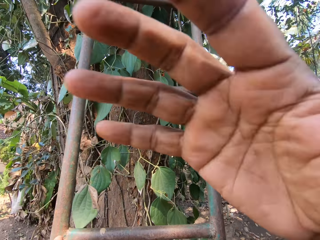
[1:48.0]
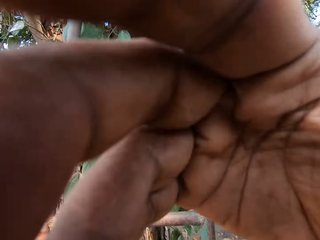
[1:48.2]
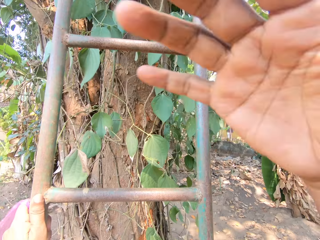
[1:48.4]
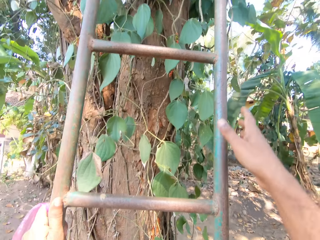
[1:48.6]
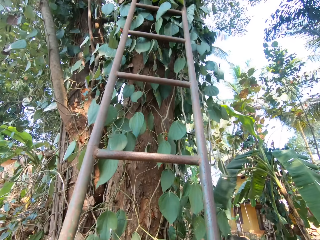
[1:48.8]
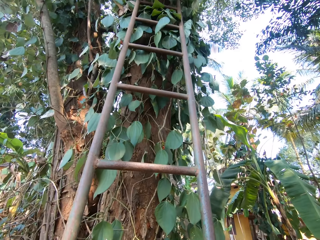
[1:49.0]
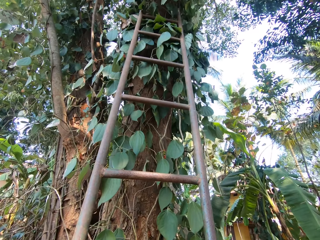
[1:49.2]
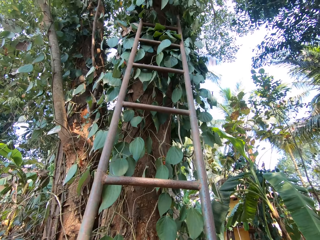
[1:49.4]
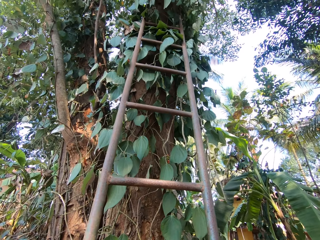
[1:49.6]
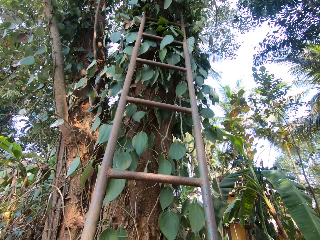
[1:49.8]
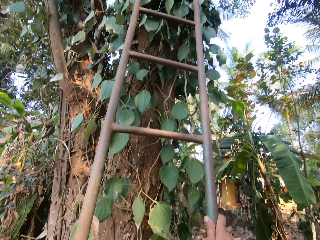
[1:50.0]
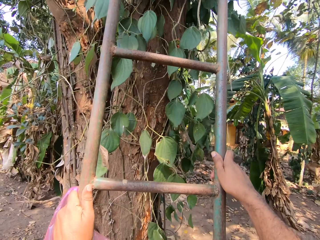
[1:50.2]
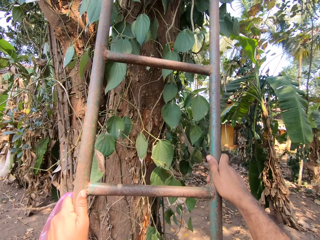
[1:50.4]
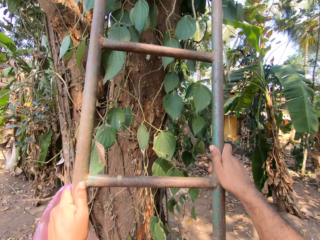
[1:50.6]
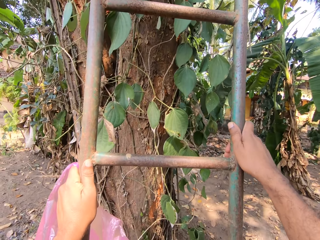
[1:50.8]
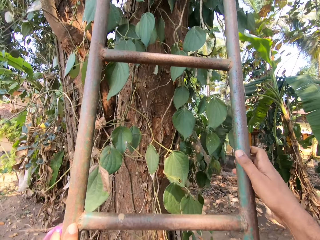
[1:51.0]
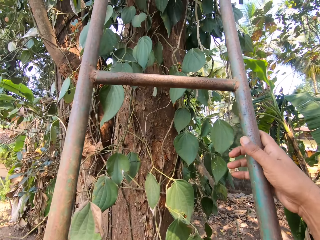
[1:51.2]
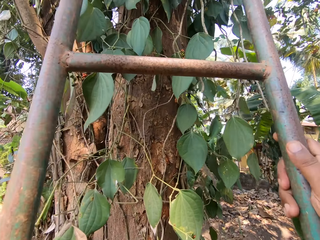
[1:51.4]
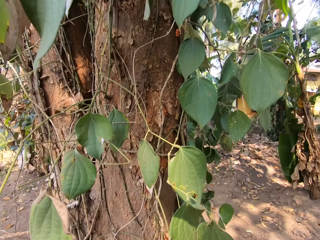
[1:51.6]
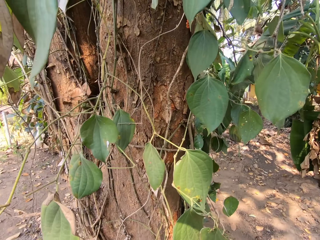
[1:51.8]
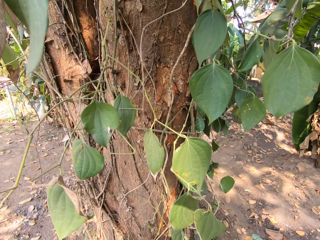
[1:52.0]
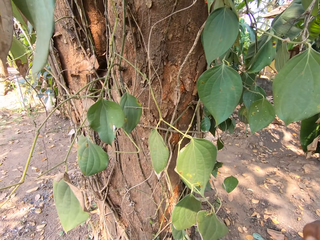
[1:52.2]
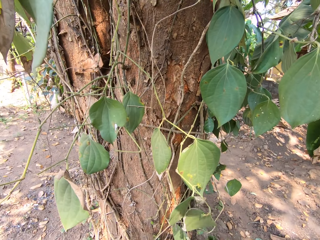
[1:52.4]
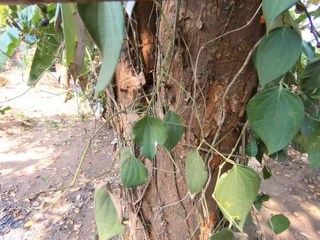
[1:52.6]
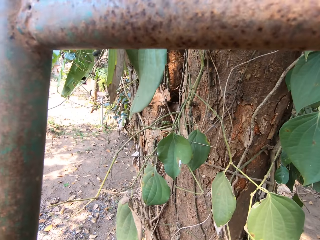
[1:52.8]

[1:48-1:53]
The camera wearer adjusts the head camera on his head with his right hand. He climbs the ladder.

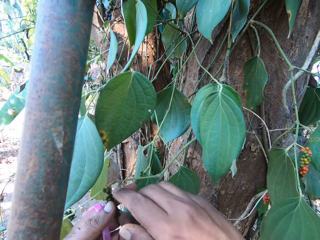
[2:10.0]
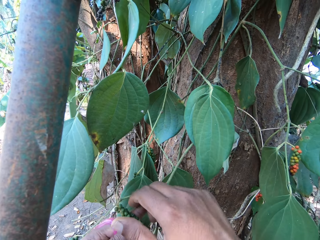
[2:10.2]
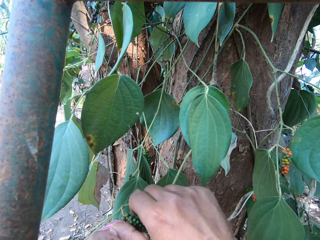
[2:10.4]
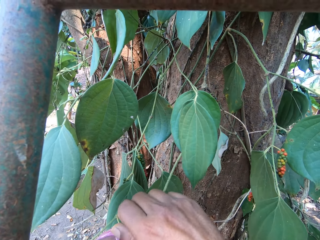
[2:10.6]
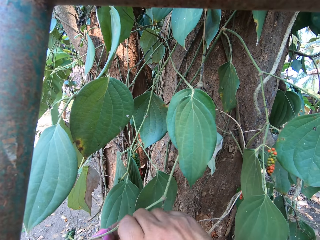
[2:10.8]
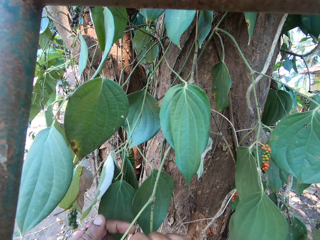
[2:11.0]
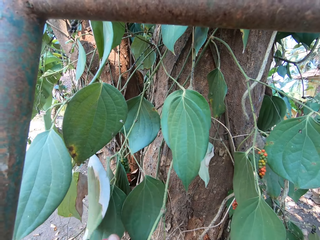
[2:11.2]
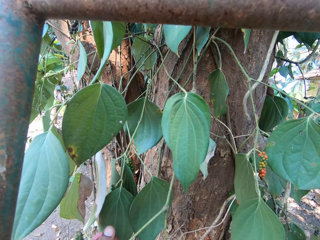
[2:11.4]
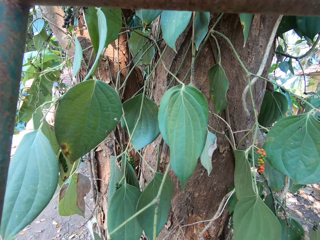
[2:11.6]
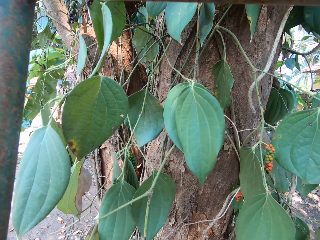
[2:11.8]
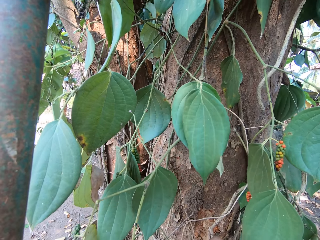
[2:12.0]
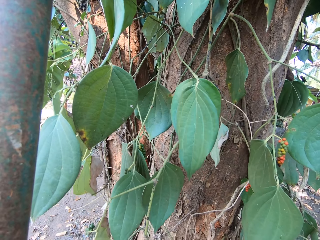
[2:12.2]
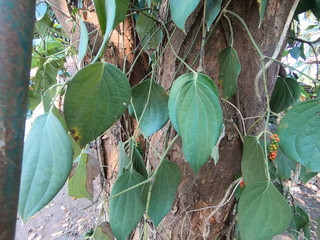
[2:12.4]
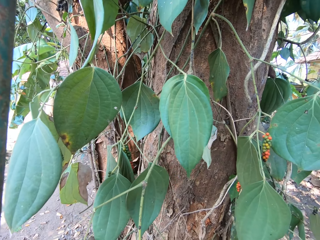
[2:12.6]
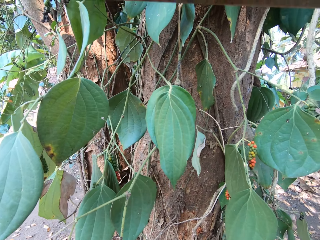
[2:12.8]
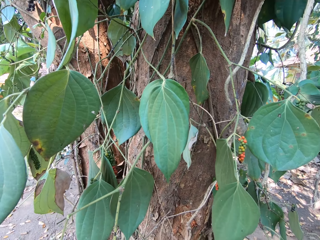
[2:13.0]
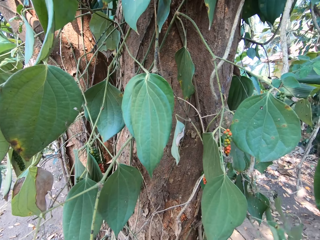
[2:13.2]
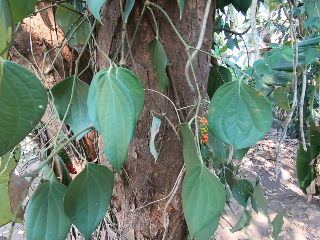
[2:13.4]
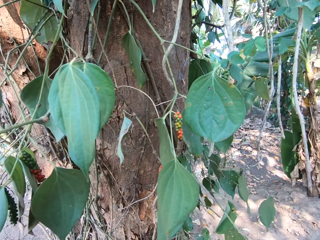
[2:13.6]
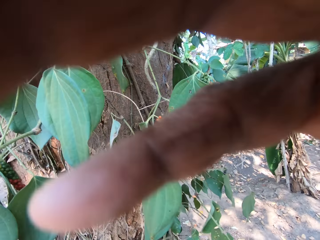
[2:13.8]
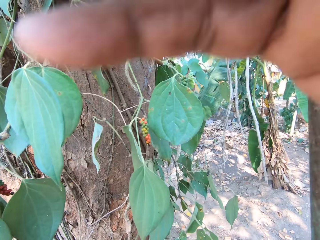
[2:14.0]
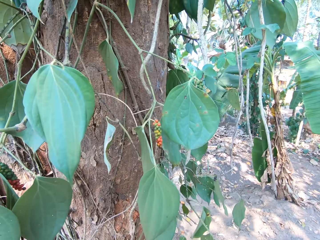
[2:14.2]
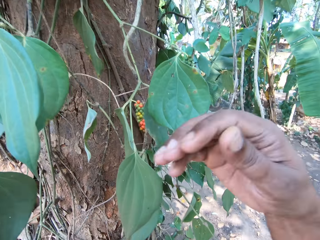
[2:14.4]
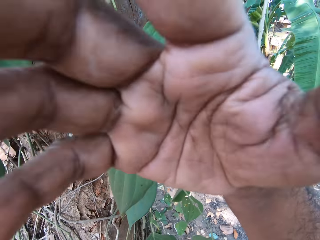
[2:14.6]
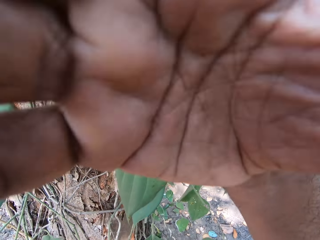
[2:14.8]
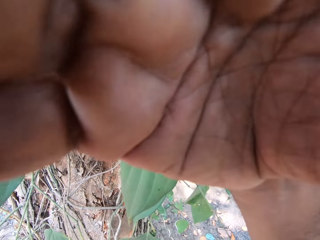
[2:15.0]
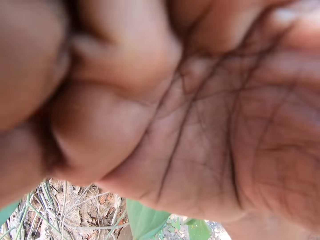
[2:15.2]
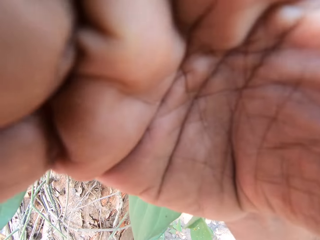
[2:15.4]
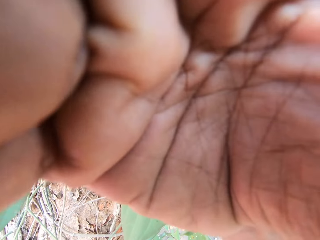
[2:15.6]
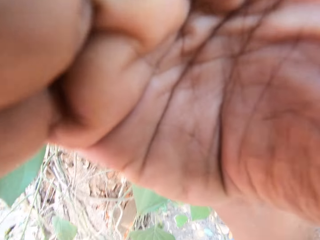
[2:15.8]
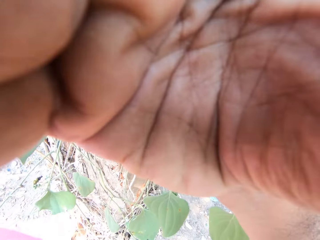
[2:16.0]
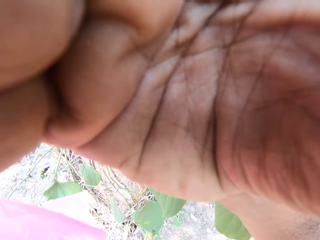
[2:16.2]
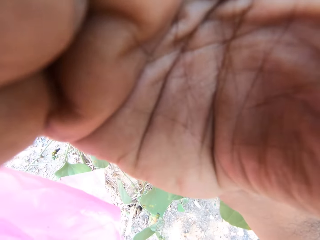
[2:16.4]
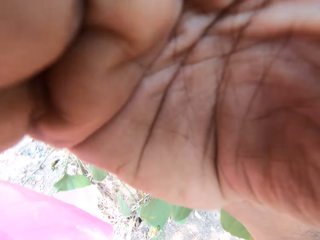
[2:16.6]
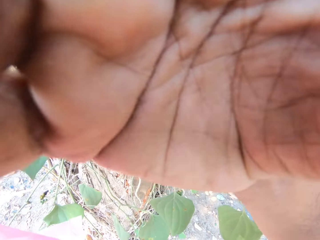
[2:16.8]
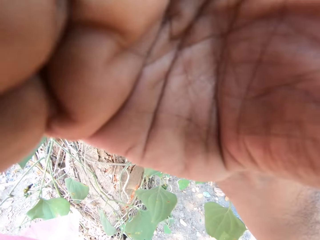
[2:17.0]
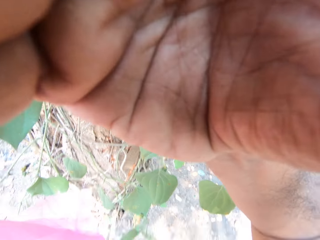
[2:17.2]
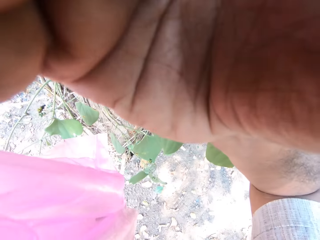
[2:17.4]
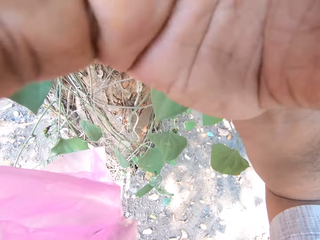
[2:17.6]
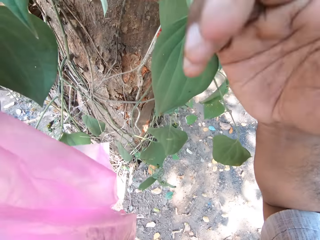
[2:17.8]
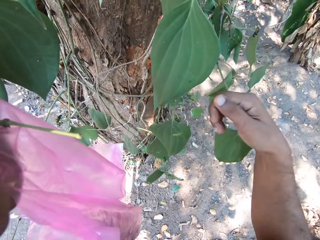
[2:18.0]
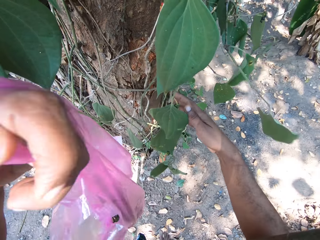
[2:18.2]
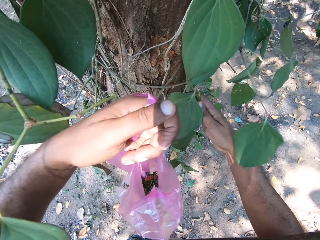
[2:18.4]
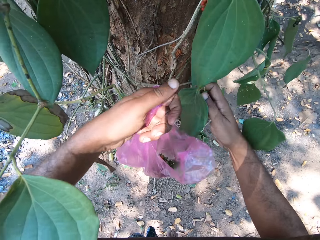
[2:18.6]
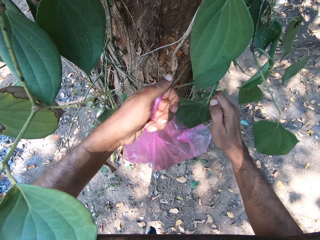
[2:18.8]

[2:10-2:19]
The camera wearer plucks some fruits from the tree with both hands. He adjusts the head camera on his head with his right hand.

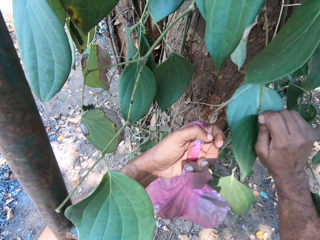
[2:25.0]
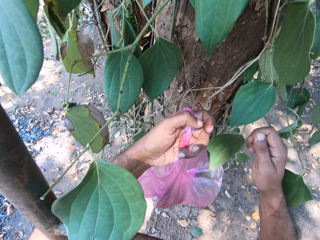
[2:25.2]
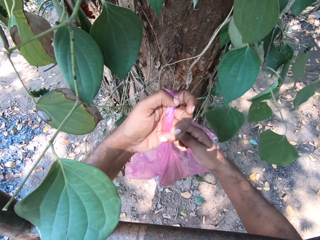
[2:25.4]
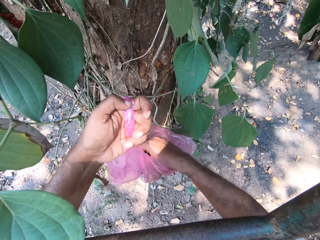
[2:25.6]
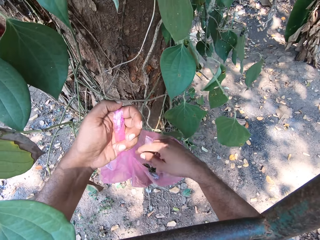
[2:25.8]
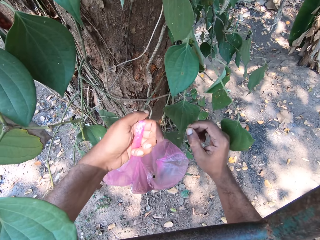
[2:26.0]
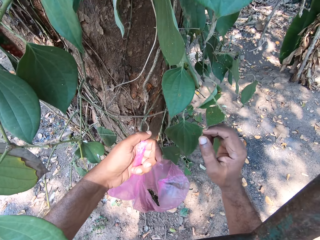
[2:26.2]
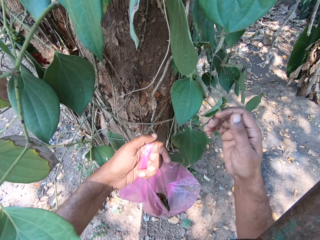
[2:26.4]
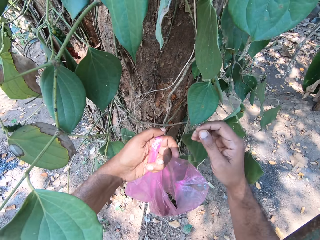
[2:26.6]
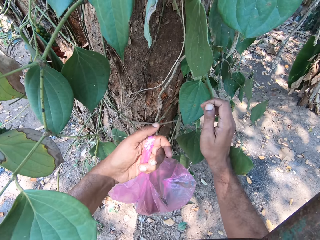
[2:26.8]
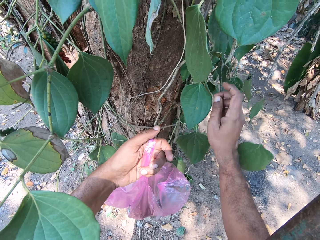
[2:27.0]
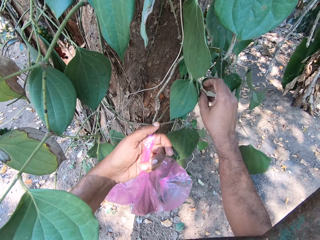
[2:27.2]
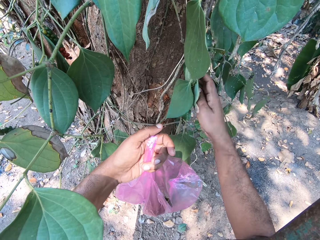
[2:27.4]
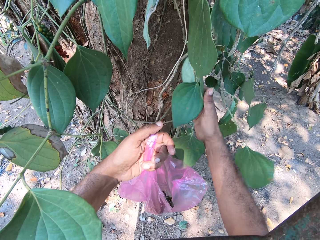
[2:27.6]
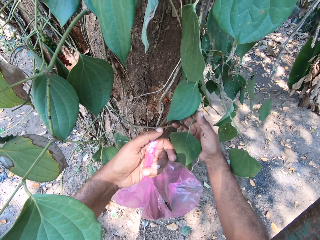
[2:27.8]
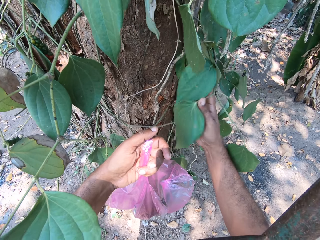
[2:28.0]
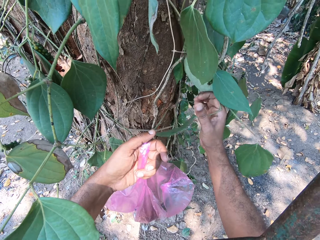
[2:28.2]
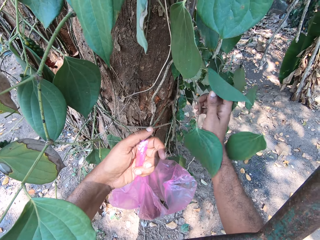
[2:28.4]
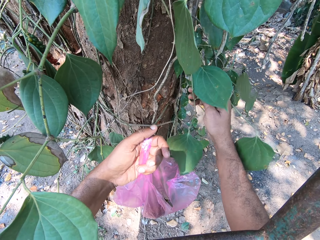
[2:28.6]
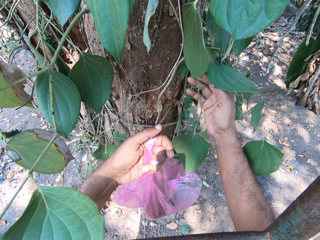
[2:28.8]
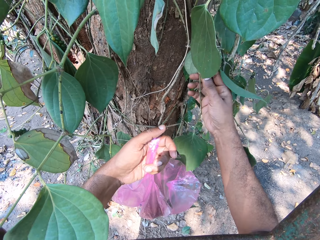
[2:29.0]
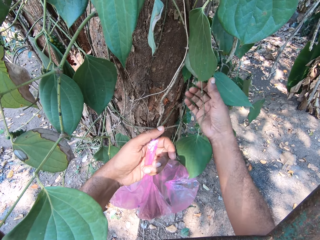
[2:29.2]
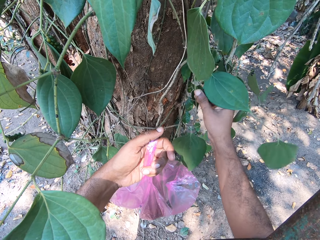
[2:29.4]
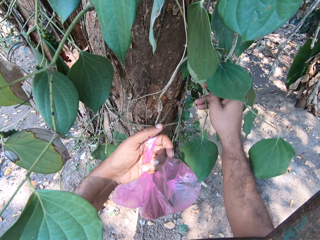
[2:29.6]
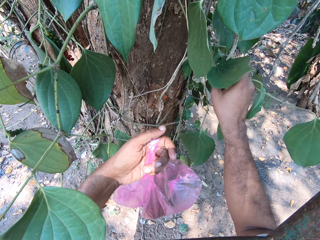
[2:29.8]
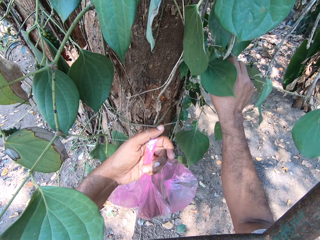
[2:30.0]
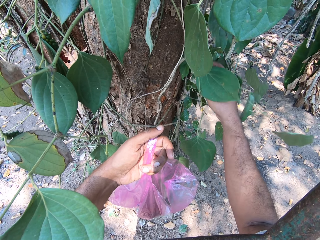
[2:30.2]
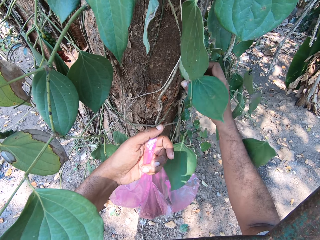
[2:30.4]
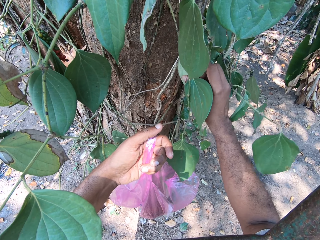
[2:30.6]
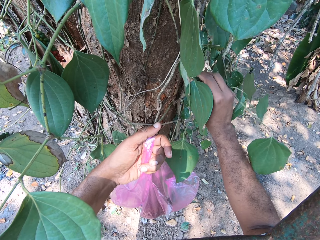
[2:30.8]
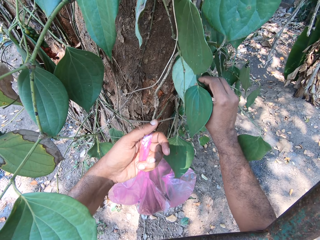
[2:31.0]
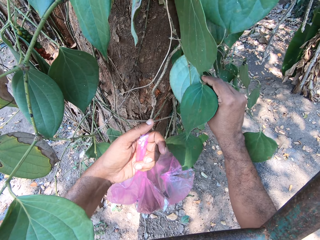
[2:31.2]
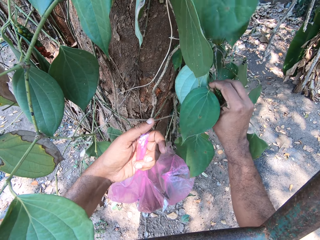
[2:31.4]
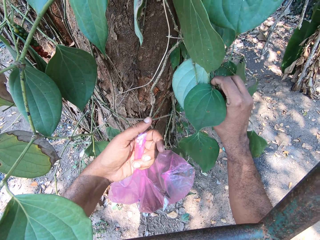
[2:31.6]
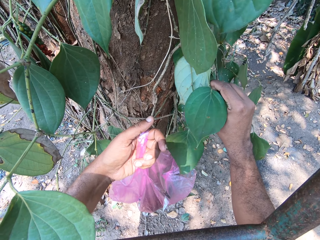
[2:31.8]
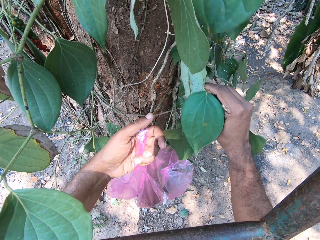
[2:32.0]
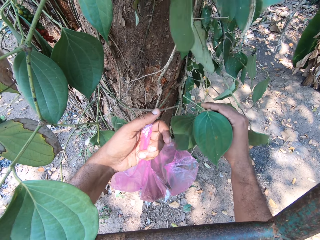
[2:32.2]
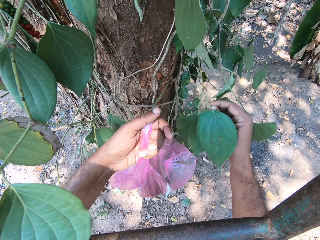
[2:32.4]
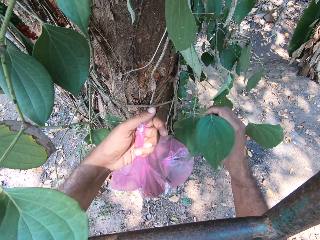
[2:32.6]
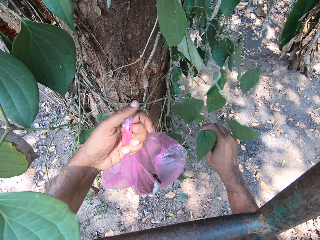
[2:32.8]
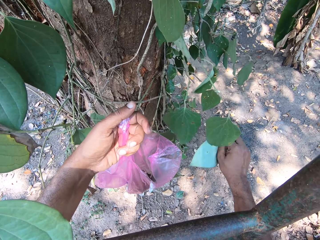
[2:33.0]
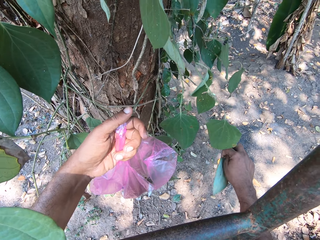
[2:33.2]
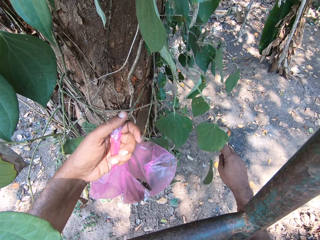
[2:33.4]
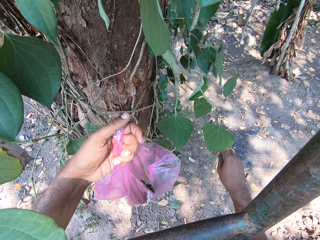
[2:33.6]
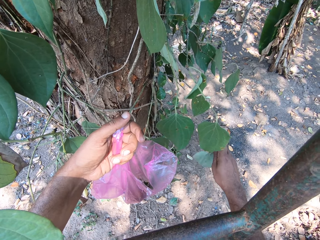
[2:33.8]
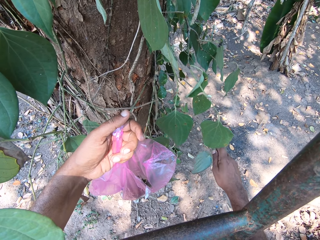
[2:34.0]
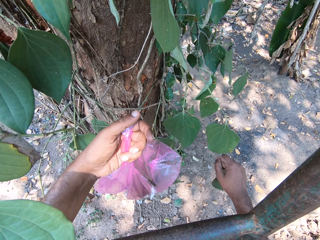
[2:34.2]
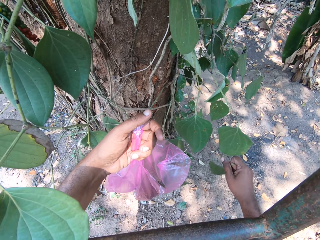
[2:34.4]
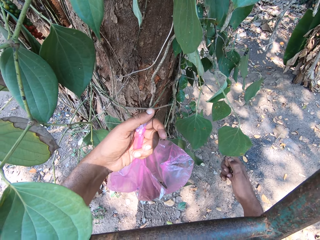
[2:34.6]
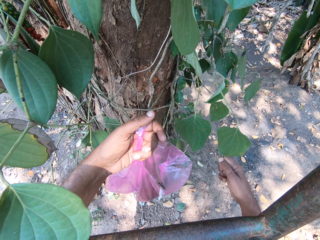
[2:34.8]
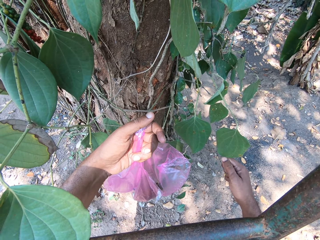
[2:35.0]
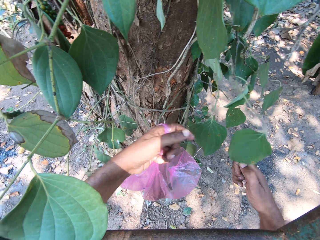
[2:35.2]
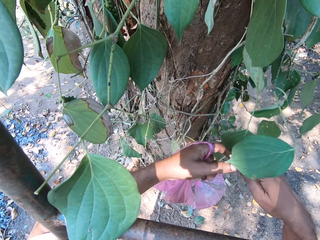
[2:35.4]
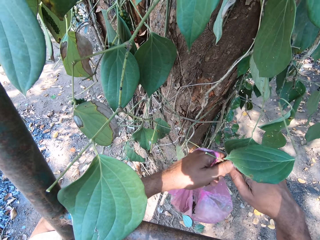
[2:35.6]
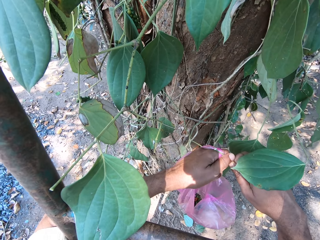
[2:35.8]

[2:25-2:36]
The camera wearer drops the fruit in his right hand in the plastic bag in his left hand. He plucks a stem from the tree with his right hand. He detaches the leaf from the stem in his right hand.
